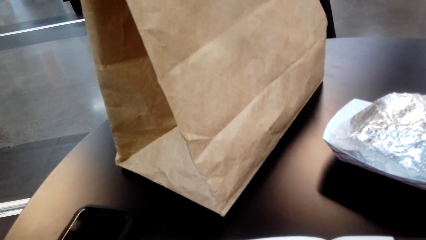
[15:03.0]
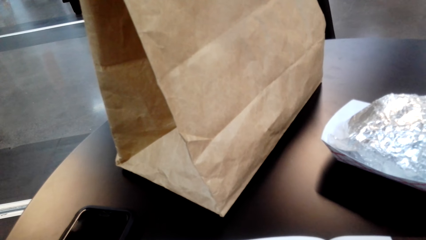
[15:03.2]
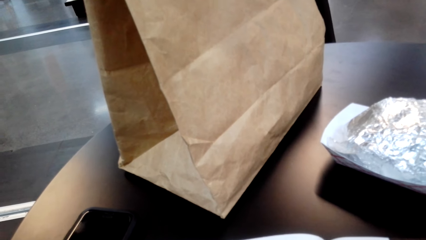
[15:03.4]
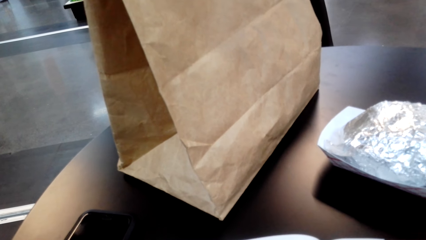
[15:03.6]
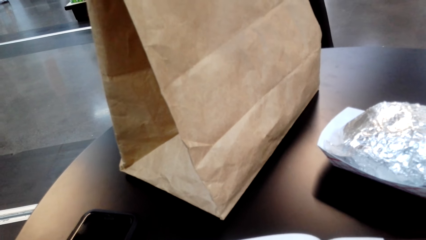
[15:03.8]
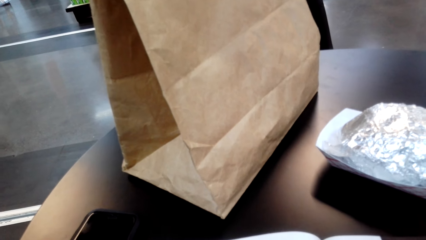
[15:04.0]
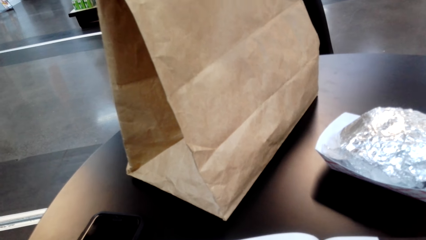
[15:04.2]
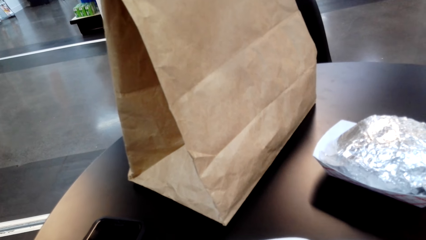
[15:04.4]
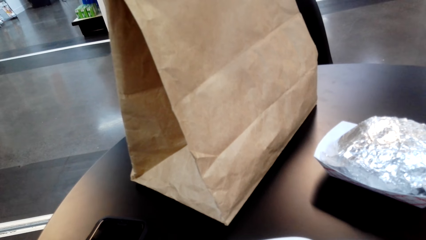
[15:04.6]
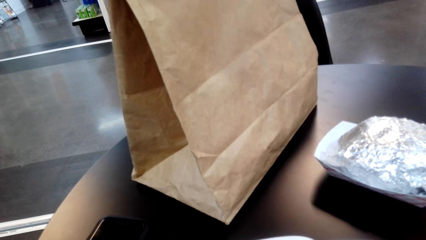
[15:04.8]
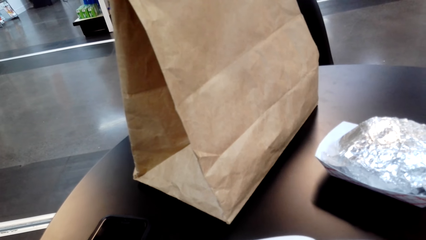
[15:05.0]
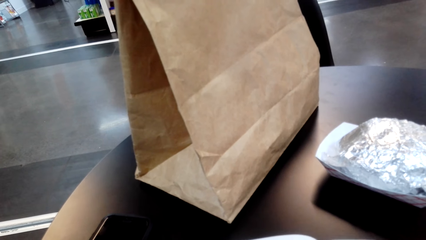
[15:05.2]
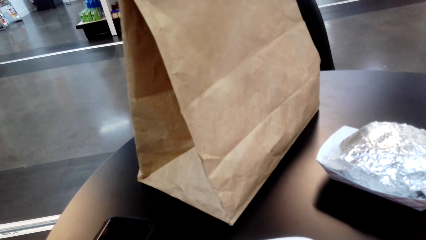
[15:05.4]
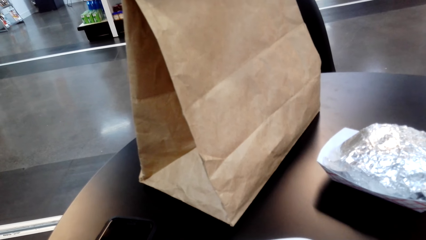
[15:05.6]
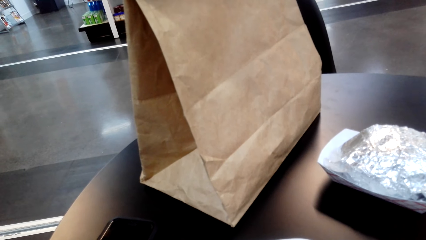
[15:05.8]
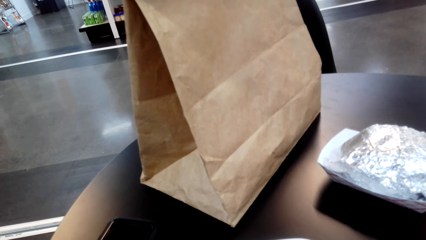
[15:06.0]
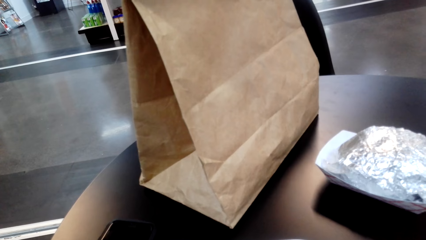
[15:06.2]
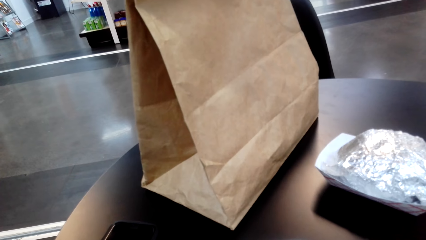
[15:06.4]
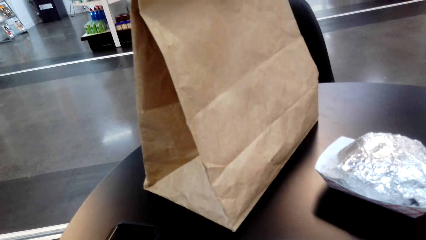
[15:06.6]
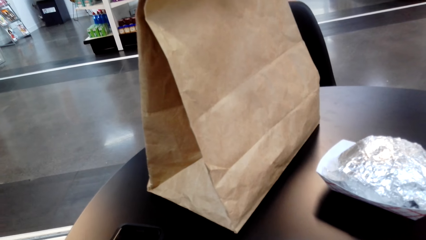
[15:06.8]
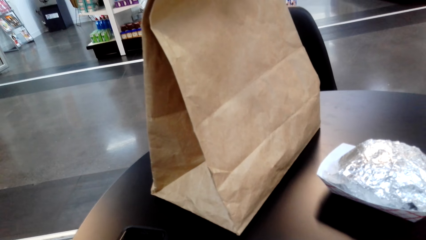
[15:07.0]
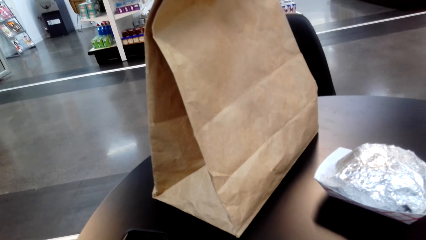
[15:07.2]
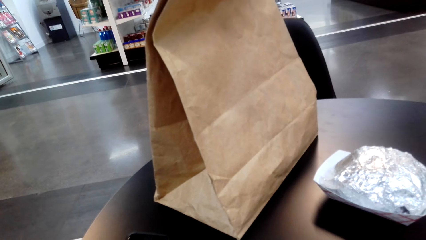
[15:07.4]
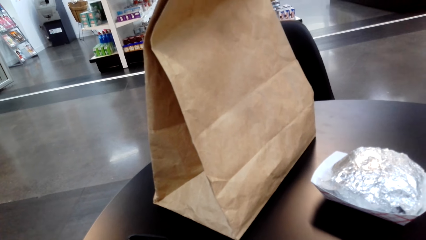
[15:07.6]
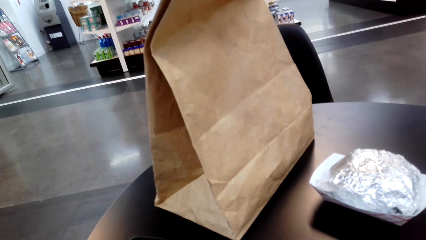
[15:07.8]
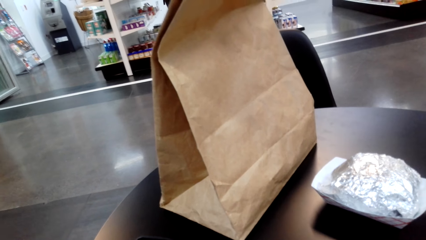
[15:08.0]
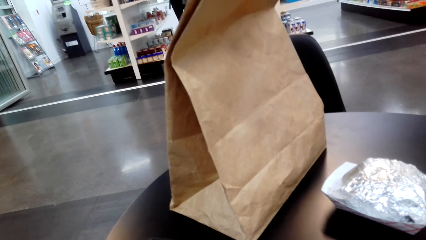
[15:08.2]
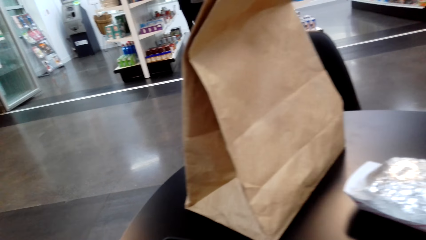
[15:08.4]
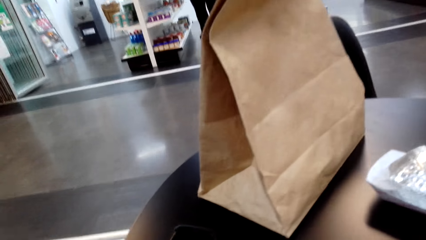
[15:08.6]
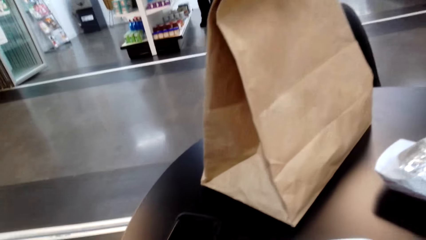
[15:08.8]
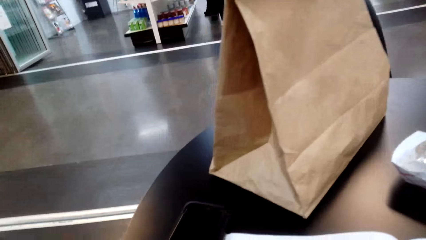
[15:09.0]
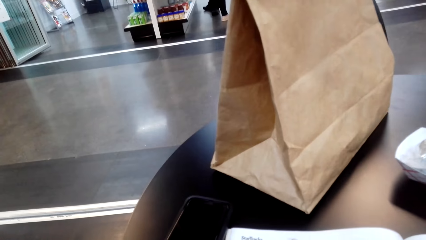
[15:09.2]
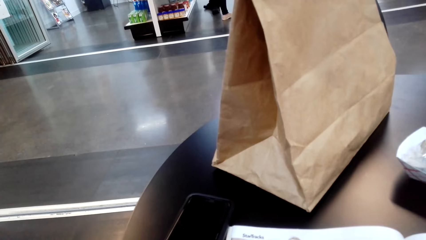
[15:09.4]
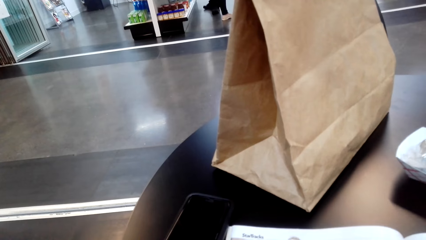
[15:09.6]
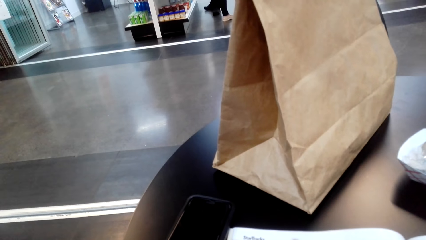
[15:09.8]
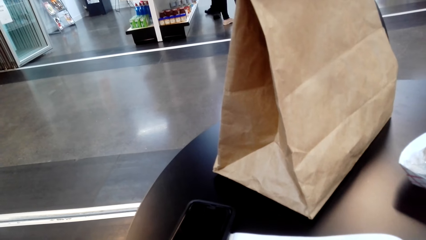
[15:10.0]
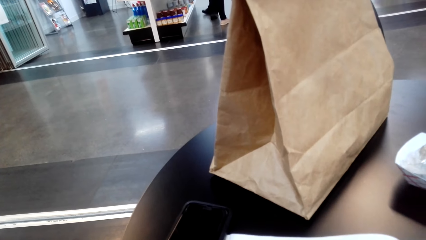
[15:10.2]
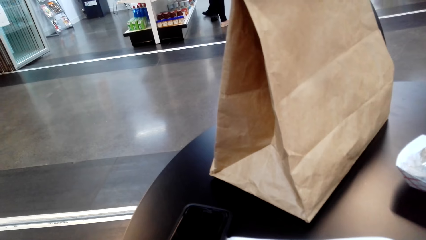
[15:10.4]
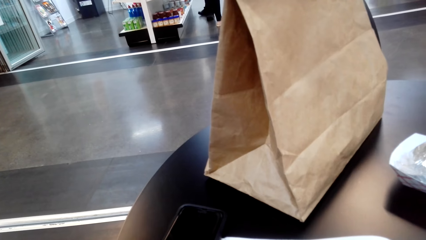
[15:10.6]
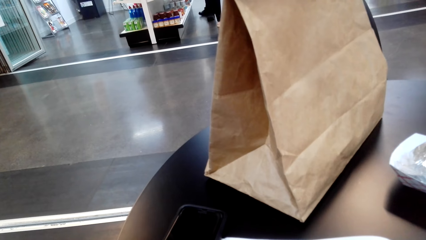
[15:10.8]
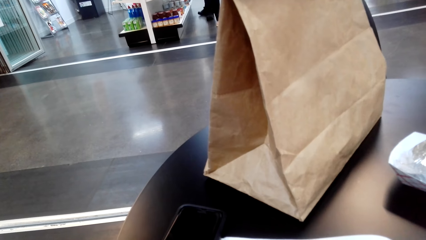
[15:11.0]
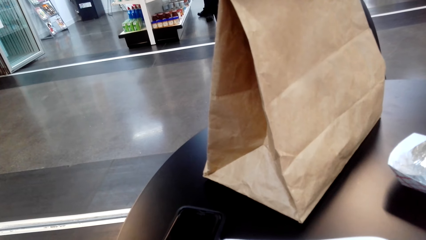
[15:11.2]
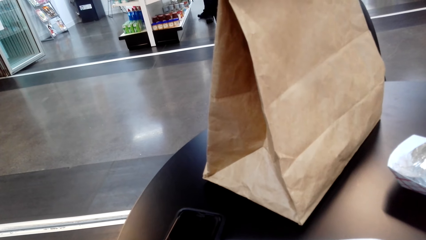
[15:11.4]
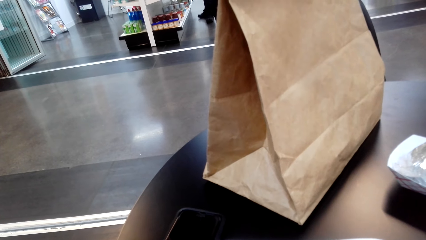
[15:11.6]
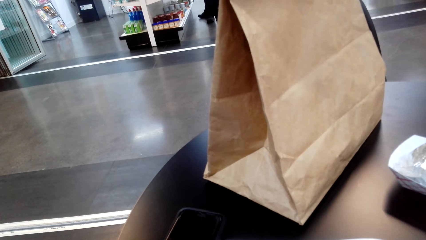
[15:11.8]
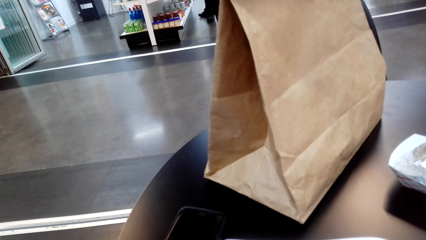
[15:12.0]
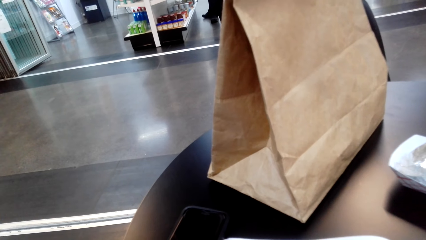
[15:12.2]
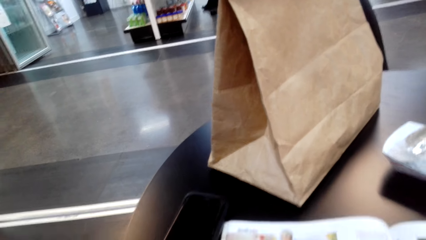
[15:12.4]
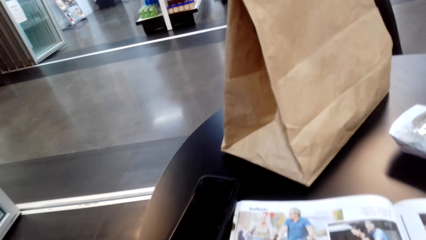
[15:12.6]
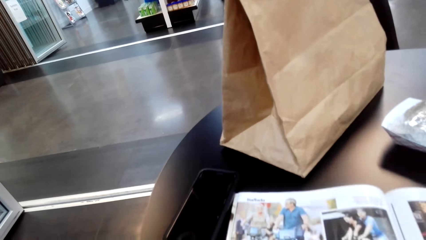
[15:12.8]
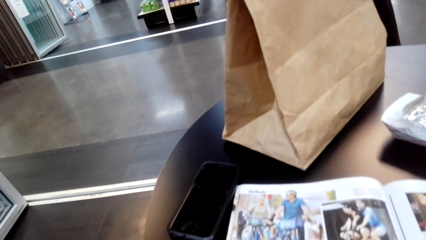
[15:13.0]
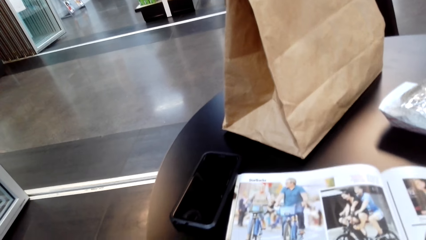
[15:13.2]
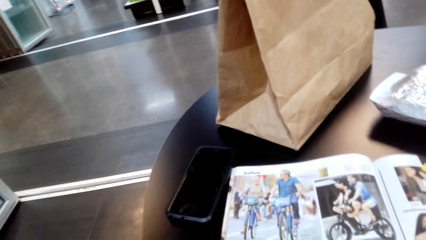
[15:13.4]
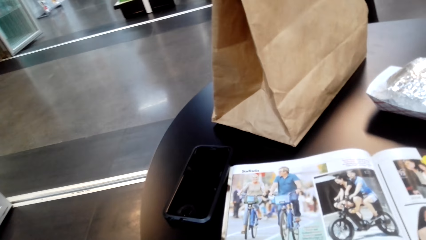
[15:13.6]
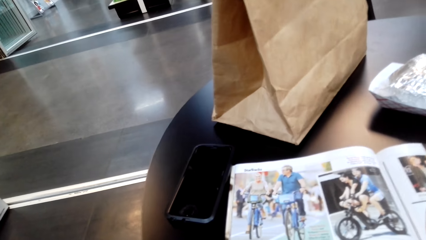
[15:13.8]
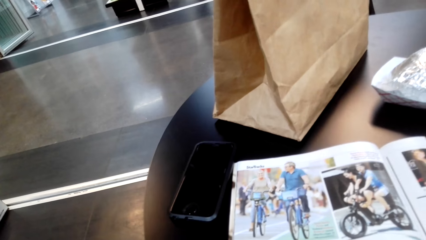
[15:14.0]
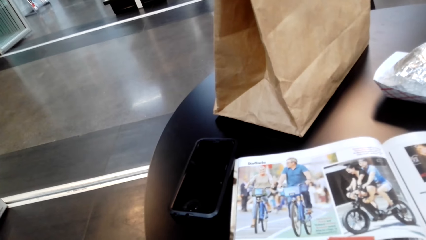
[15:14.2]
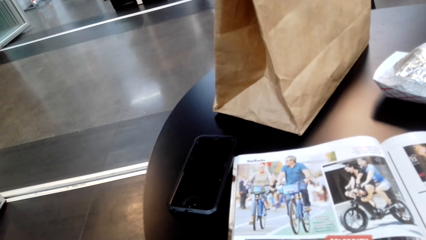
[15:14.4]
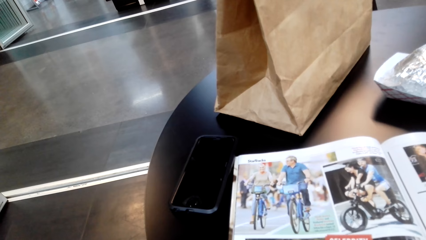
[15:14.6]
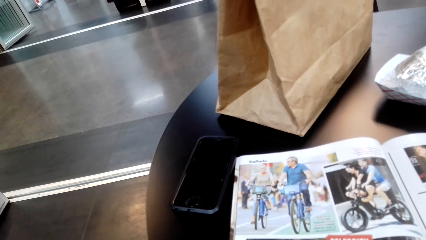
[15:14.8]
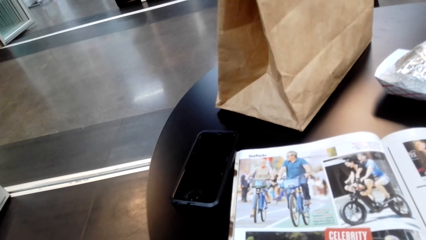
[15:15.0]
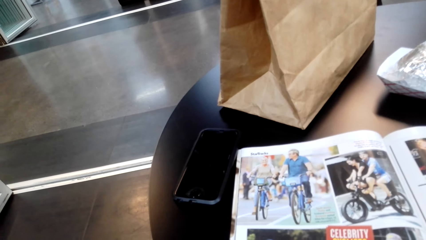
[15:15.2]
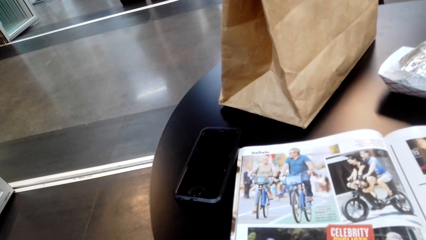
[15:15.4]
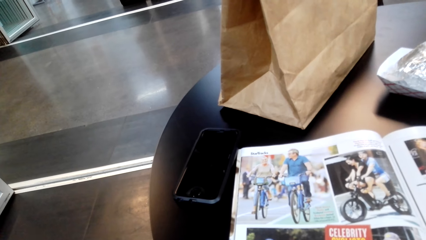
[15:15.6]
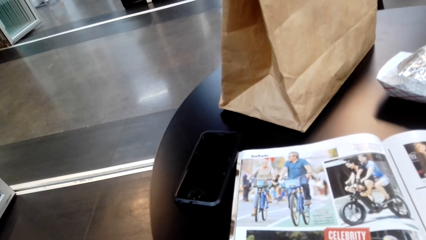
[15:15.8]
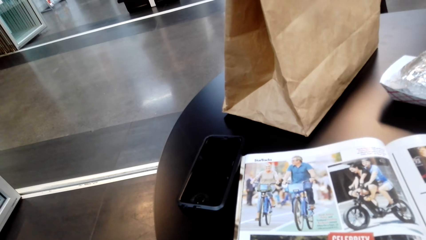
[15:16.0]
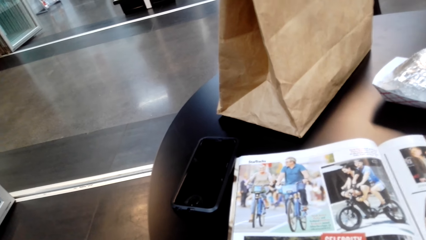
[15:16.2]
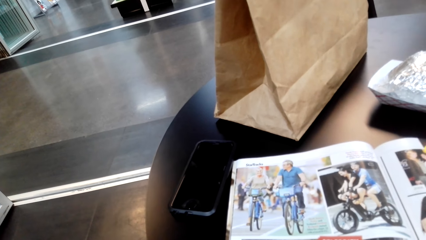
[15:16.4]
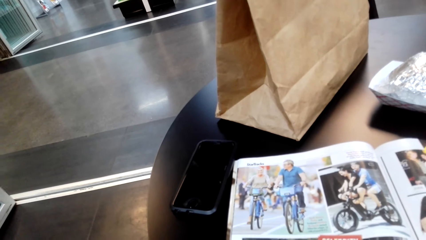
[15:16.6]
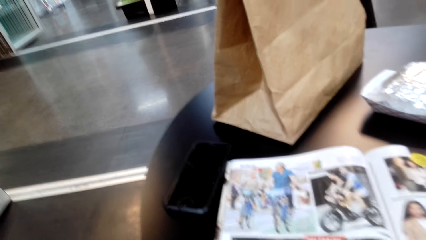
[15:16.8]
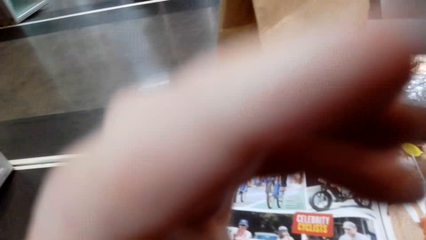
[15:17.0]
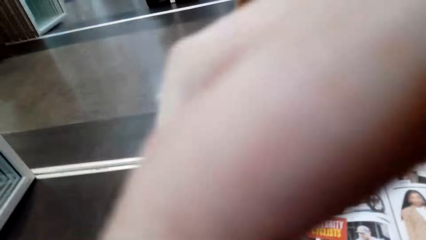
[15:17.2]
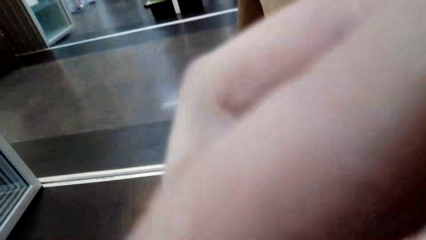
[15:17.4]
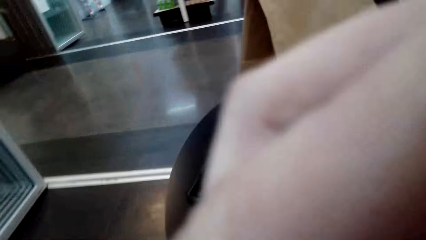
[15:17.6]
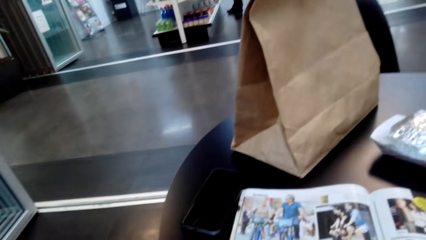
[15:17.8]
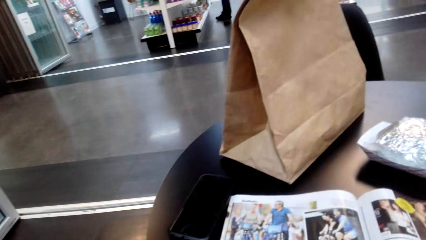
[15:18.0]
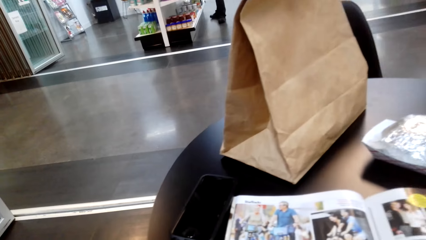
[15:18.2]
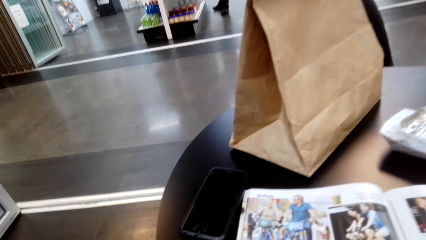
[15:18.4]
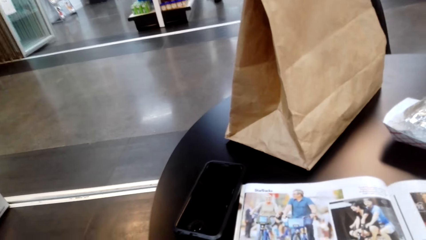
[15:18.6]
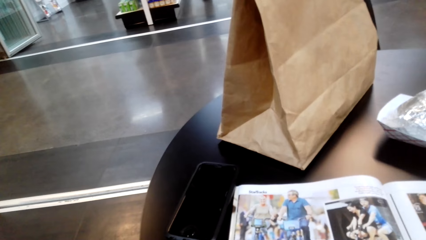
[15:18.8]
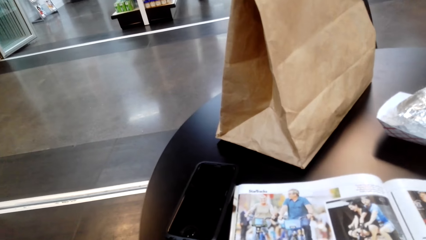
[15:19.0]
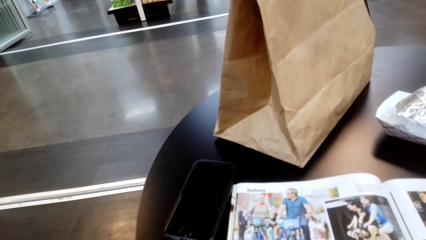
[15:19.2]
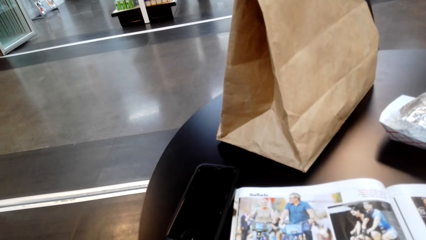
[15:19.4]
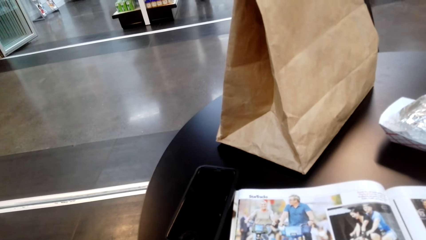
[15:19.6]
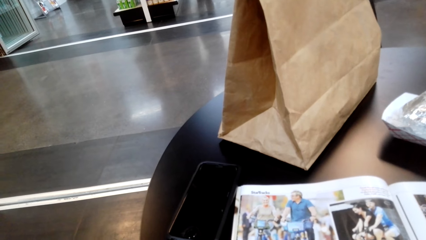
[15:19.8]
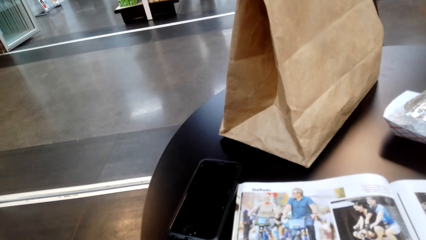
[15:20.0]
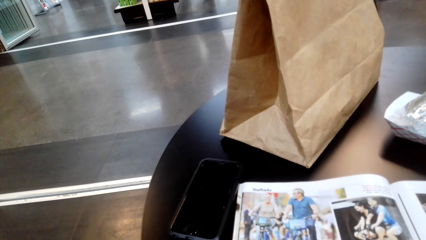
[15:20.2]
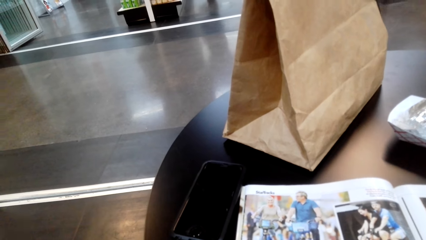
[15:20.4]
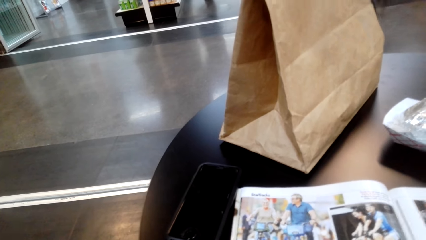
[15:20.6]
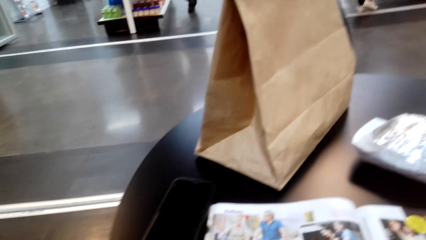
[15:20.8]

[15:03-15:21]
The camera wearer looks around. They read a magazine. They touch the face. They read the magazine.
